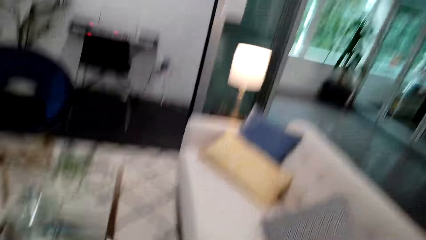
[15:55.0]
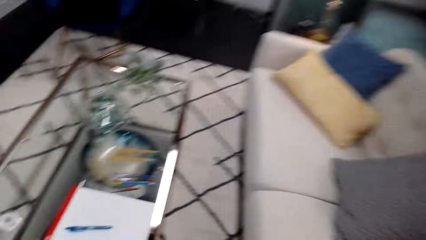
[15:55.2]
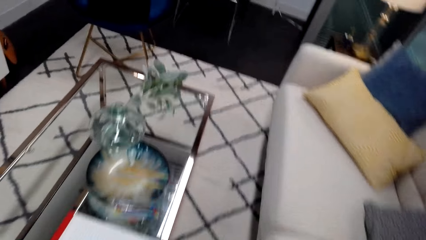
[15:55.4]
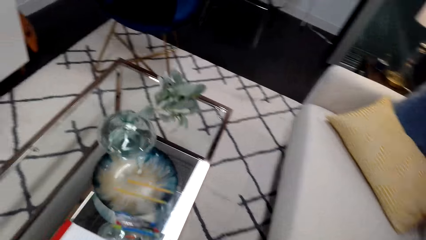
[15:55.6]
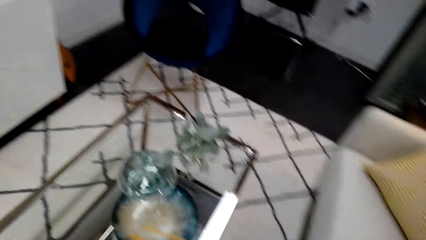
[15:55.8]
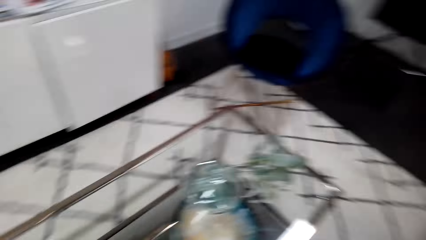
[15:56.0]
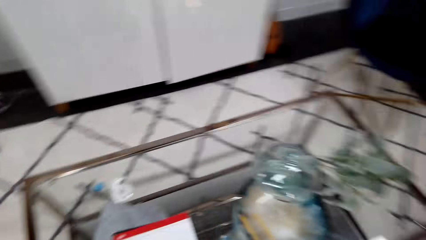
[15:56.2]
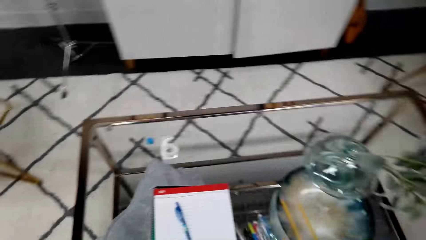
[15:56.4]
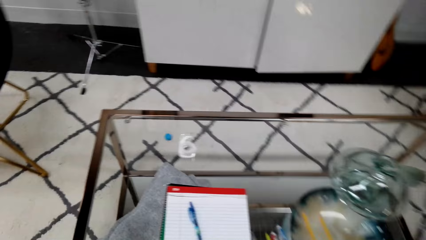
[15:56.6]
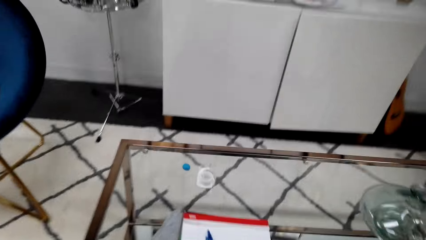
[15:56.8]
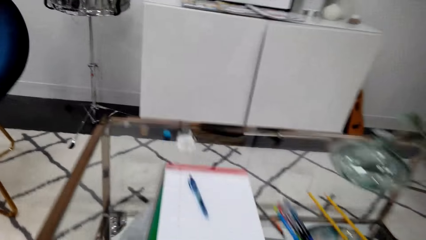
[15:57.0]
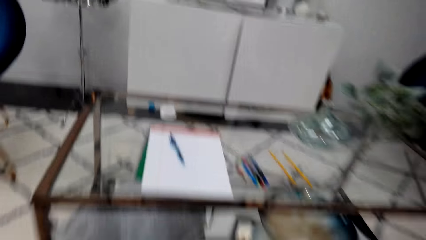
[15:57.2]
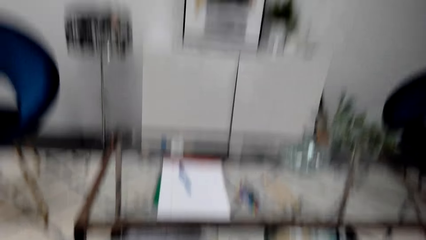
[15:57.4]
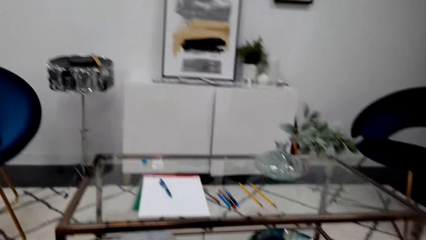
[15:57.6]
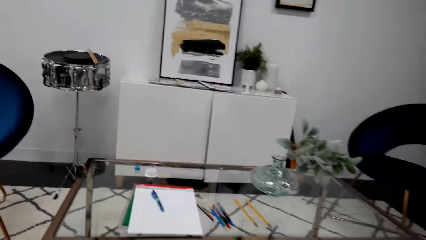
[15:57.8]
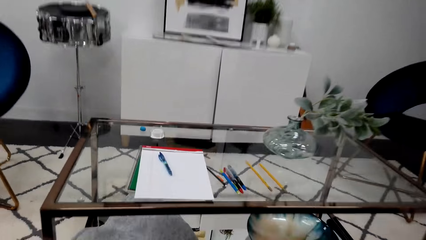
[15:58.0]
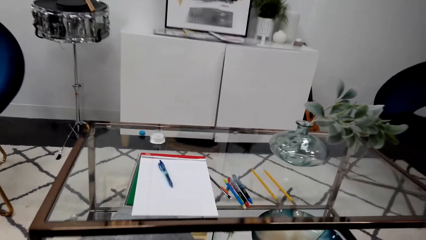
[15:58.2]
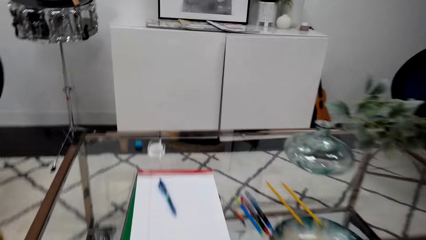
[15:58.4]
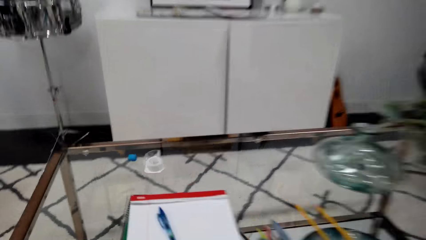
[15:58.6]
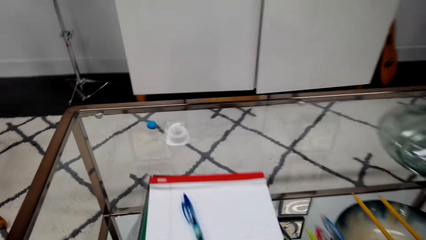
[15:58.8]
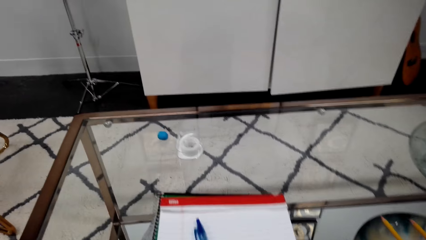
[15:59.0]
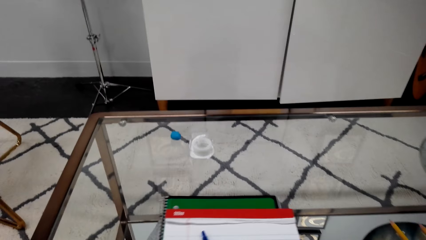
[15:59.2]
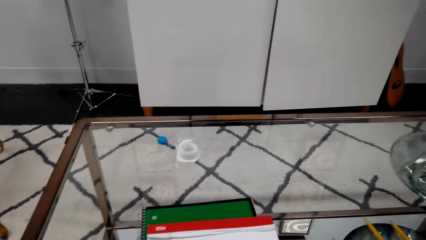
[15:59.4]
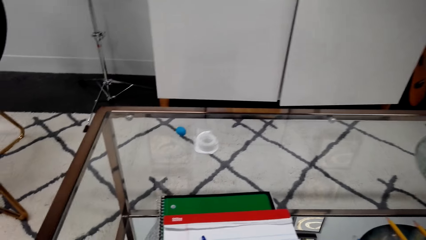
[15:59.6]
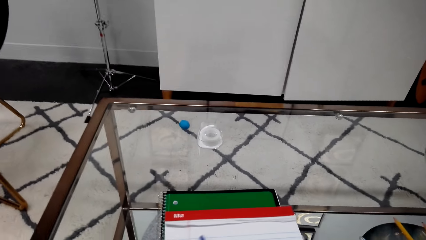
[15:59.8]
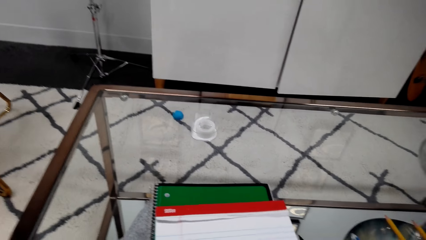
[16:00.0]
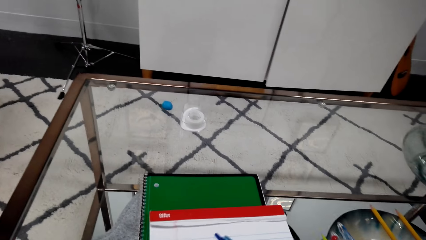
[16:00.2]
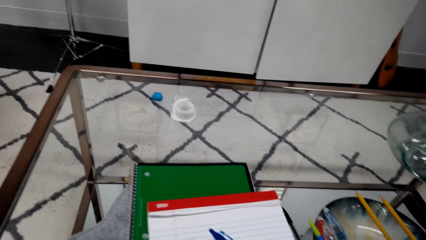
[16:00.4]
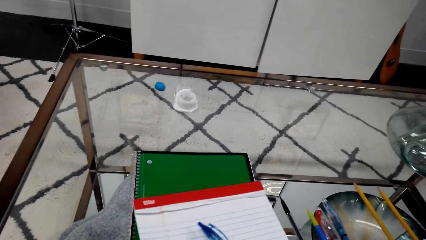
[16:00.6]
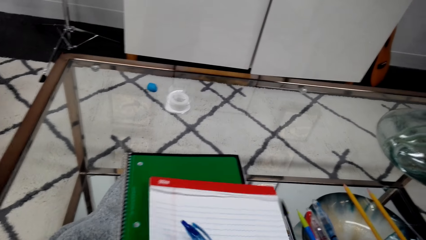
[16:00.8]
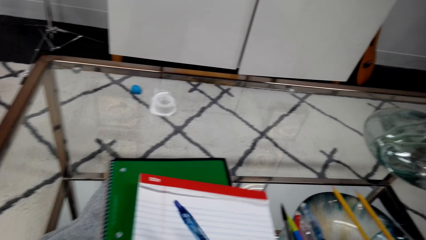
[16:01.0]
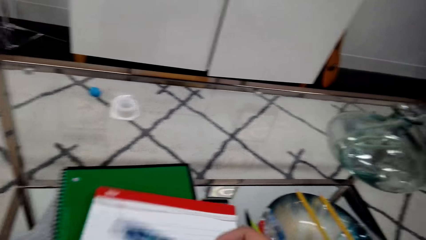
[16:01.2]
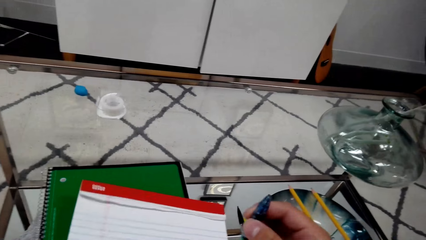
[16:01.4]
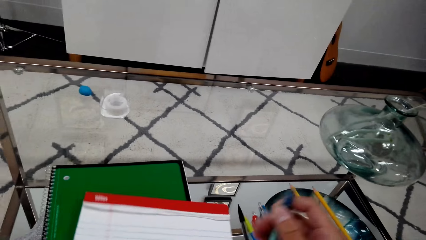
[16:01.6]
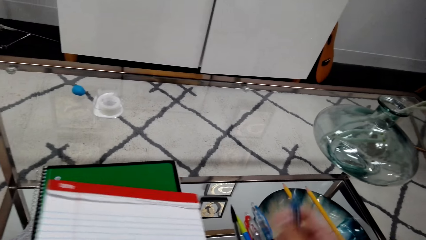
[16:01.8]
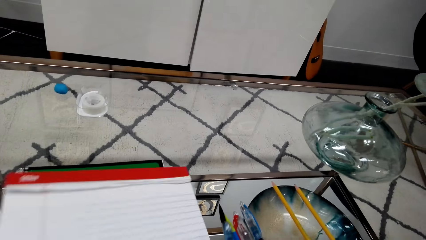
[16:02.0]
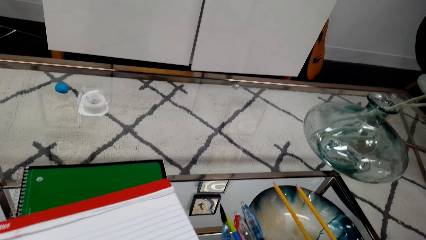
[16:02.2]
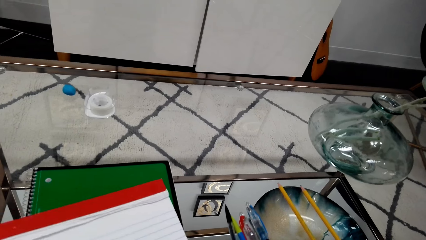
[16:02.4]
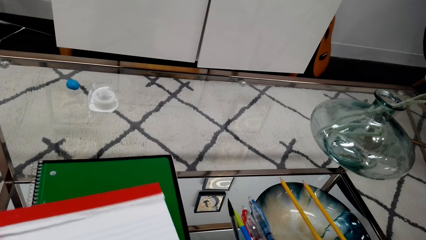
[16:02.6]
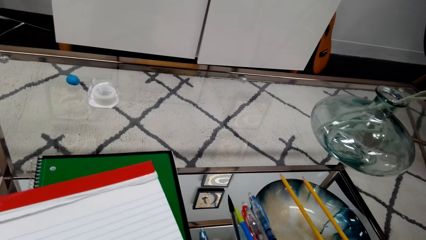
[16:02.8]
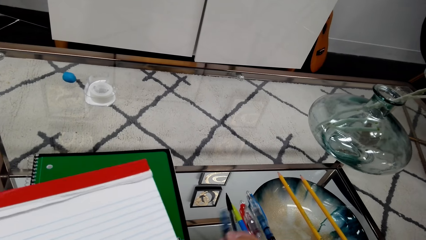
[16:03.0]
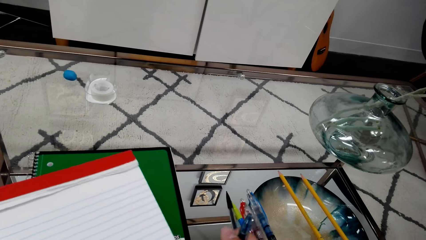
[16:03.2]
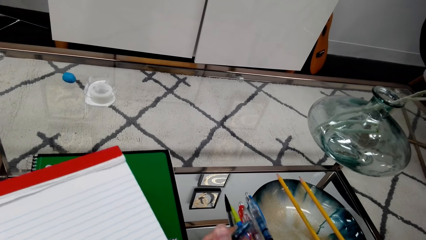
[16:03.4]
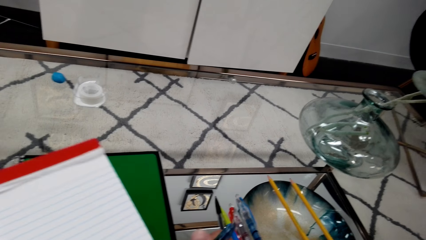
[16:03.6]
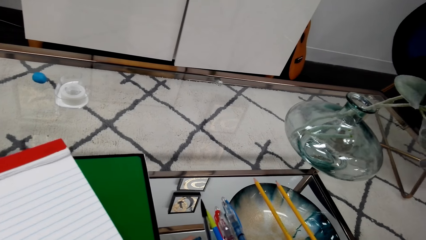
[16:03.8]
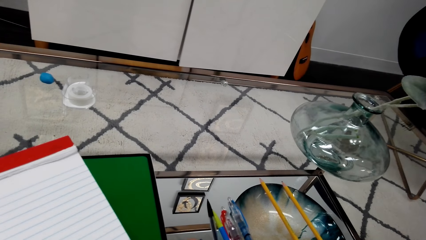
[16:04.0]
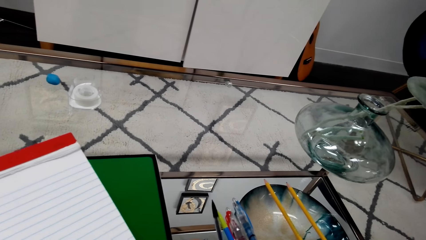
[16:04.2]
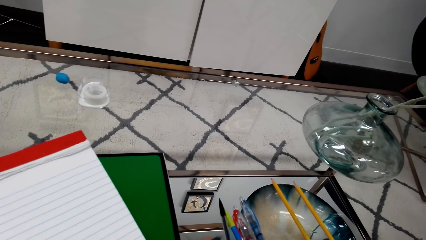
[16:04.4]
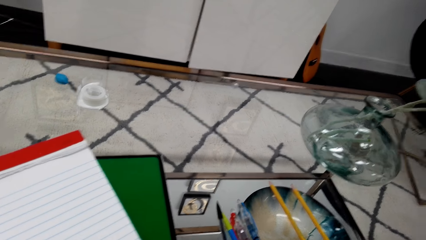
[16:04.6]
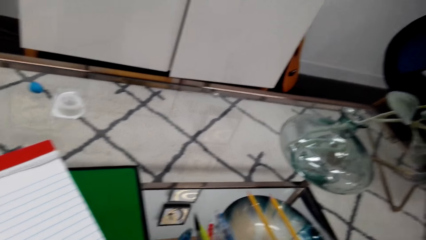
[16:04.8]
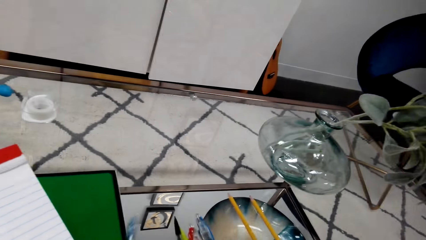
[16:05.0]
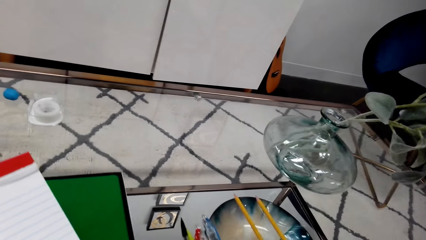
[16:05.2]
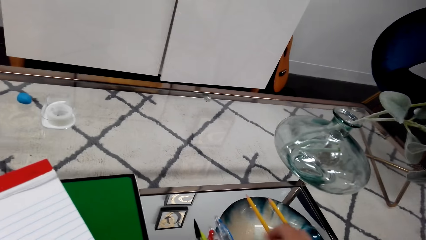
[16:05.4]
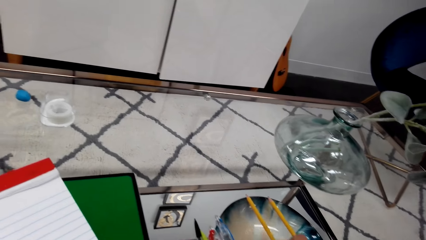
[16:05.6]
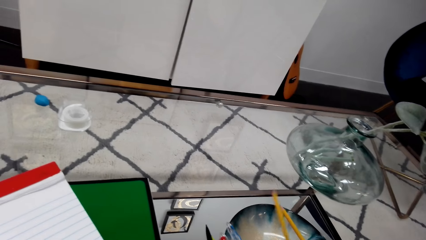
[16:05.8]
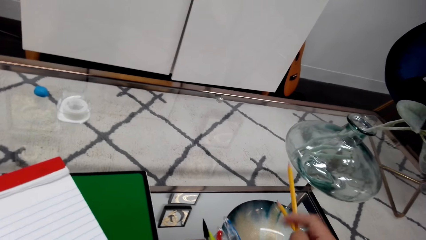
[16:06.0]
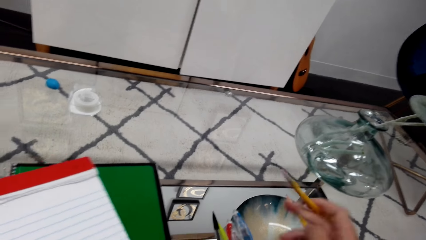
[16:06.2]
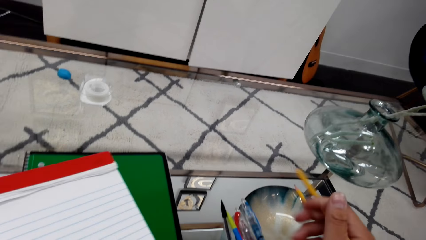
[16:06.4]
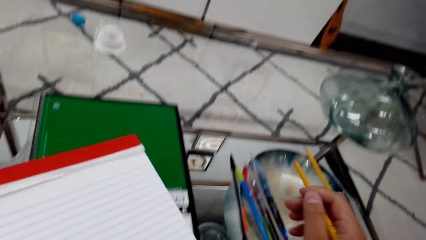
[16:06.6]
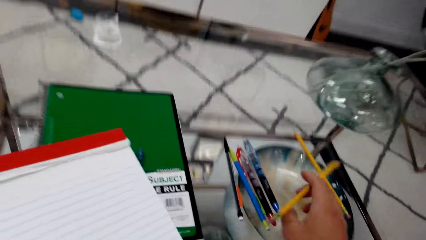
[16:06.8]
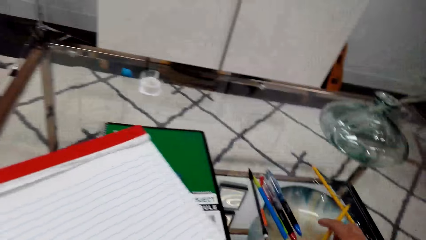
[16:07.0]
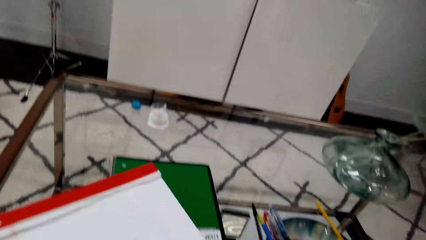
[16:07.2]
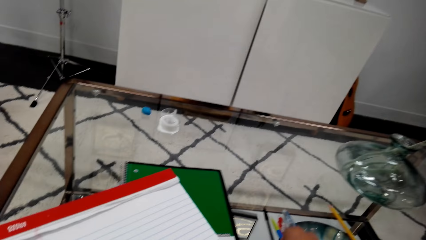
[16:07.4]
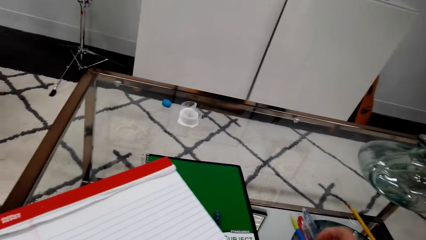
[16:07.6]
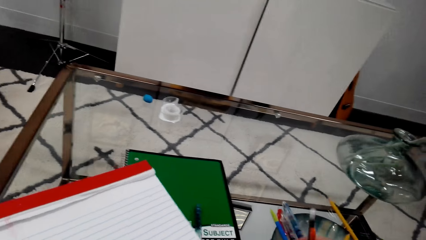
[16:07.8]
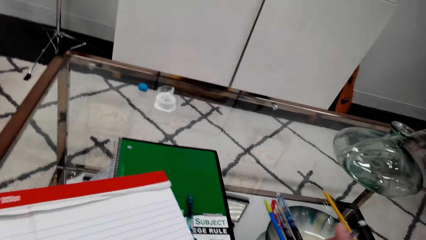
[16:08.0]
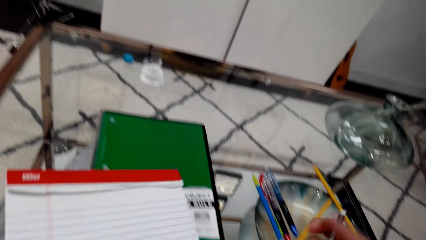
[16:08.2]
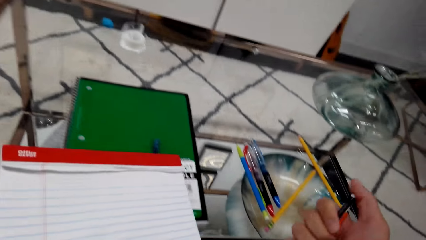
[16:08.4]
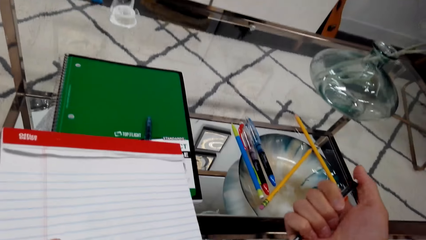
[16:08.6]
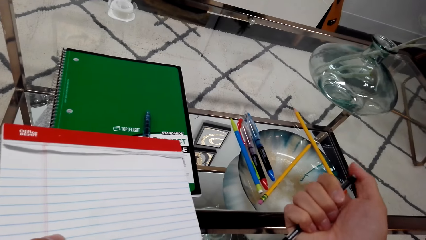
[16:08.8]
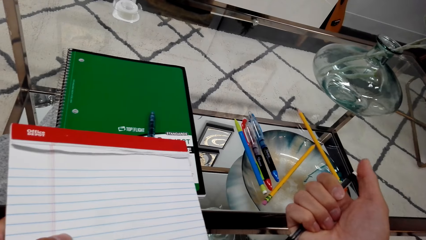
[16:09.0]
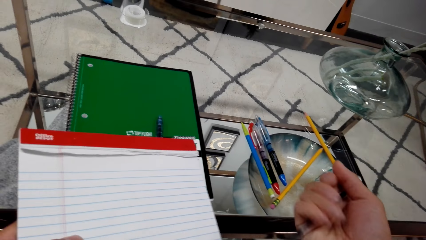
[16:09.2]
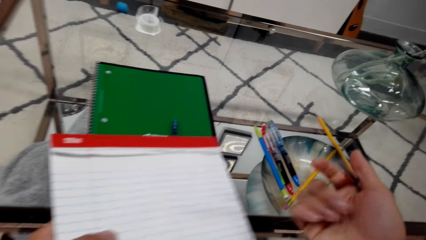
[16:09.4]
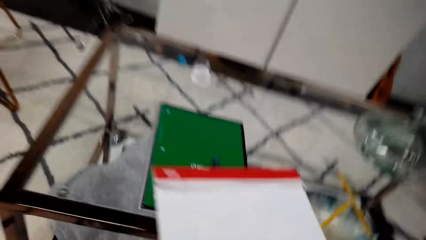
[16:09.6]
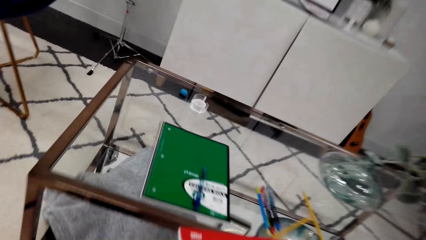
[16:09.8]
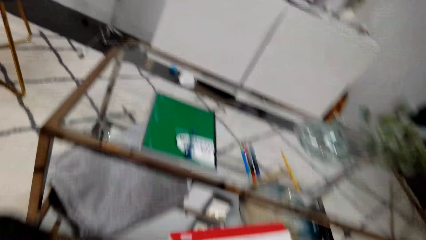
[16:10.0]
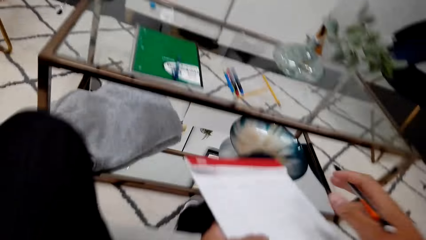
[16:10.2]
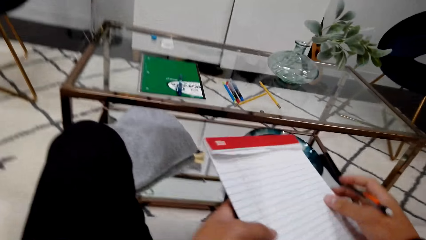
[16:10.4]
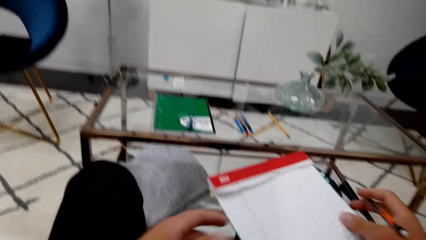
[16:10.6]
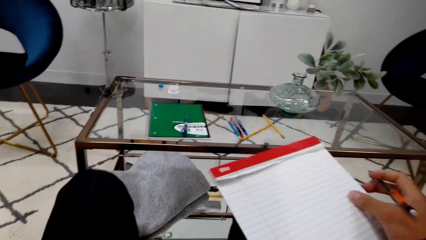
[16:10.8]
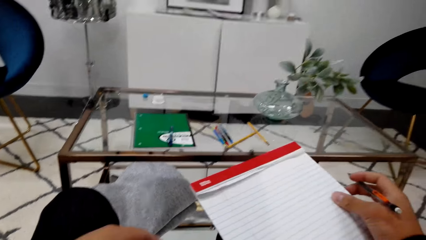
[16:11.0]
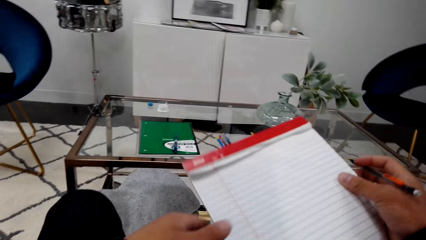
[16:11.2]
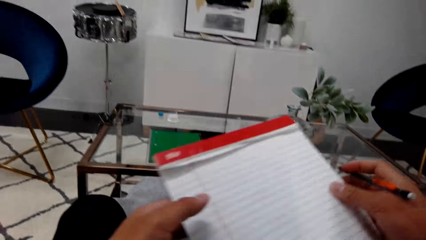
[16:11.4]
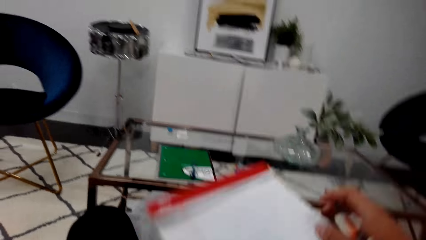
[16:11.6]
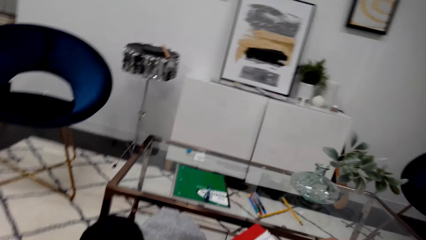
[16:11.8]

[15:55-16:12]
The camera wearer sits down on the sofa. They pick up the pen and the writing material. They pick up a book. They pick up a pencil, put down the pencil and pick up the pencil.
